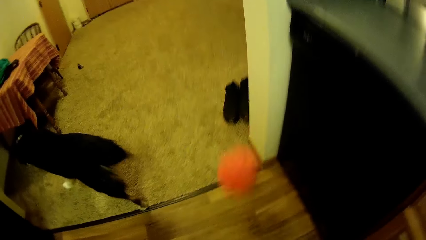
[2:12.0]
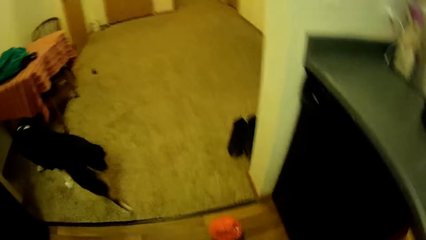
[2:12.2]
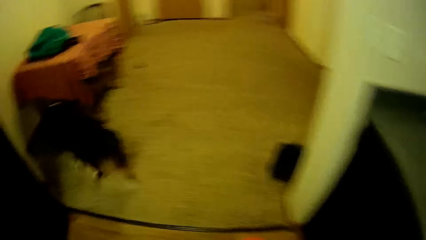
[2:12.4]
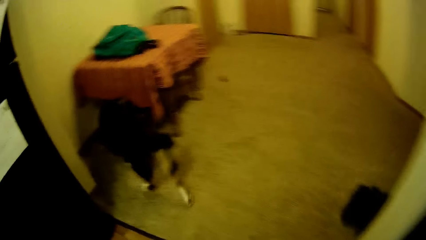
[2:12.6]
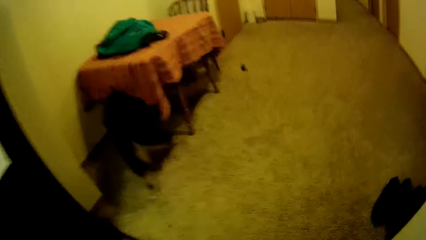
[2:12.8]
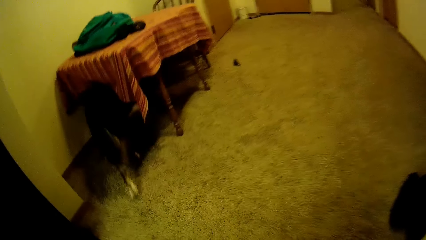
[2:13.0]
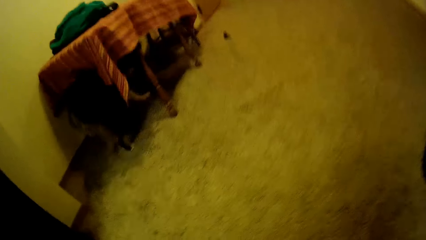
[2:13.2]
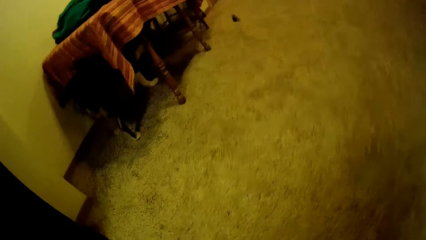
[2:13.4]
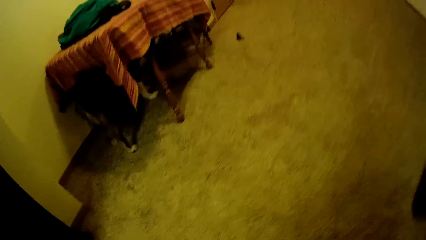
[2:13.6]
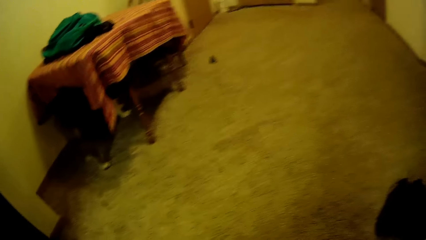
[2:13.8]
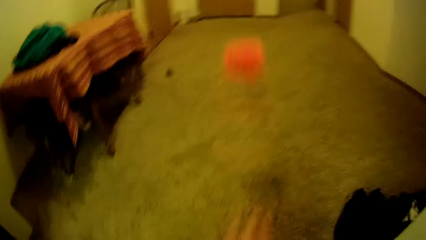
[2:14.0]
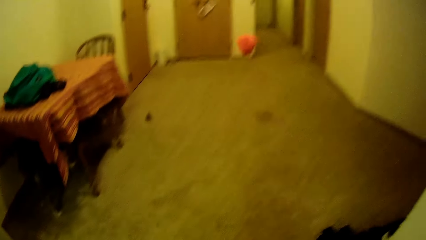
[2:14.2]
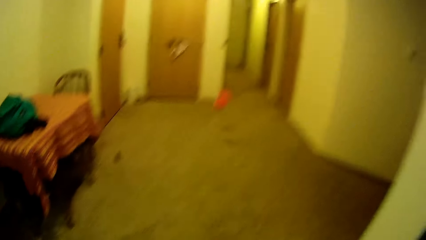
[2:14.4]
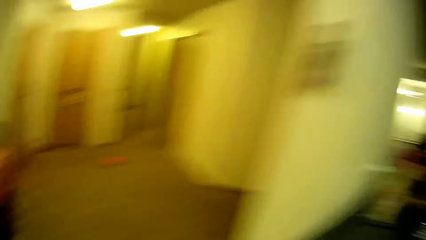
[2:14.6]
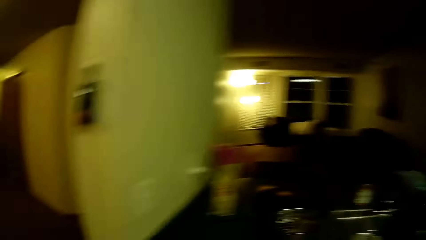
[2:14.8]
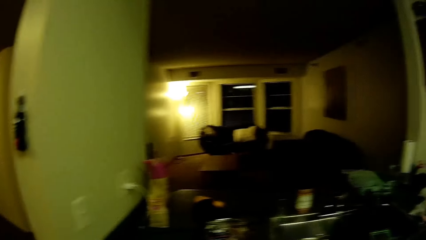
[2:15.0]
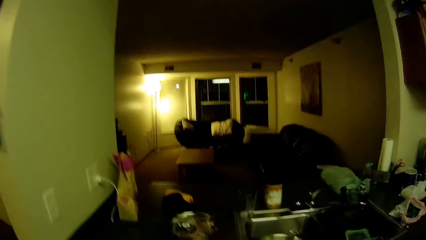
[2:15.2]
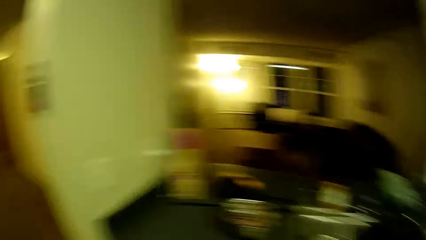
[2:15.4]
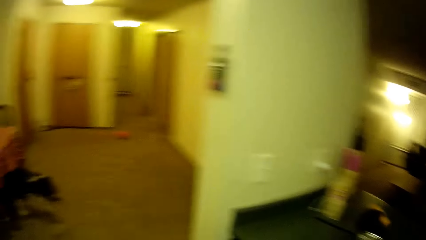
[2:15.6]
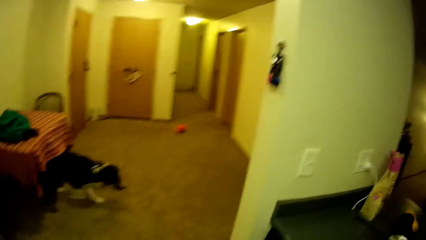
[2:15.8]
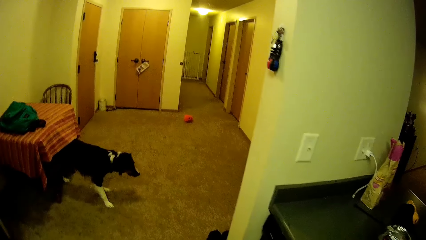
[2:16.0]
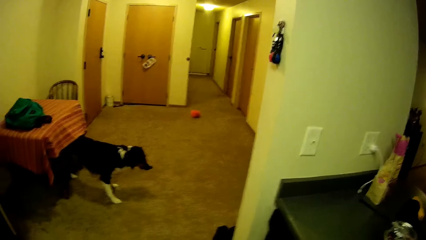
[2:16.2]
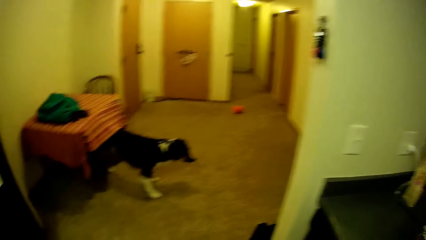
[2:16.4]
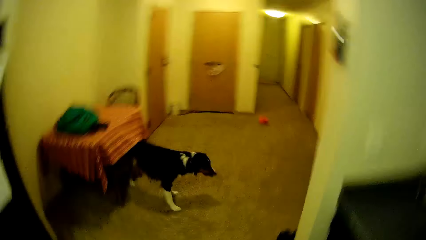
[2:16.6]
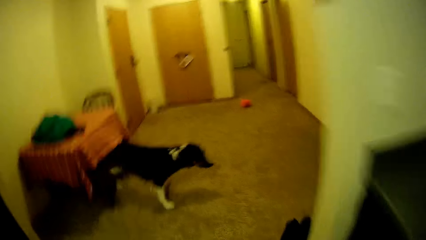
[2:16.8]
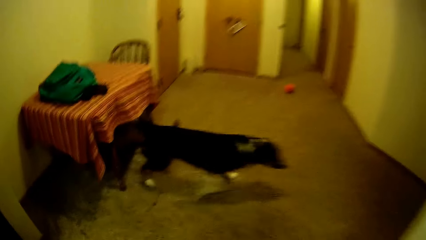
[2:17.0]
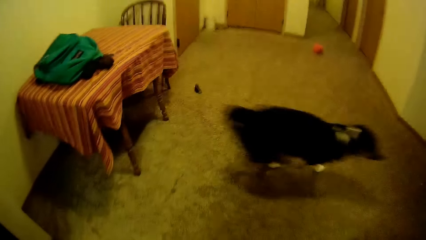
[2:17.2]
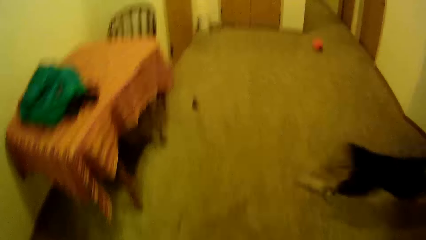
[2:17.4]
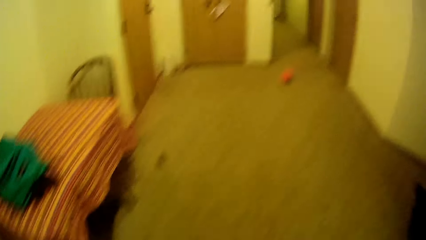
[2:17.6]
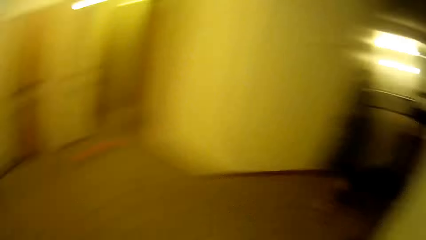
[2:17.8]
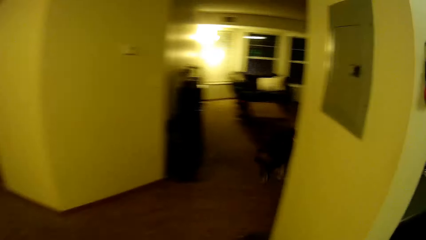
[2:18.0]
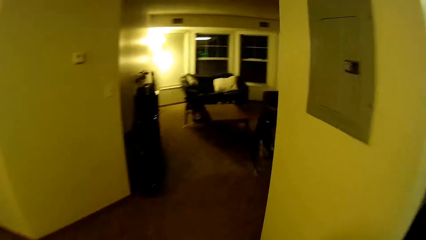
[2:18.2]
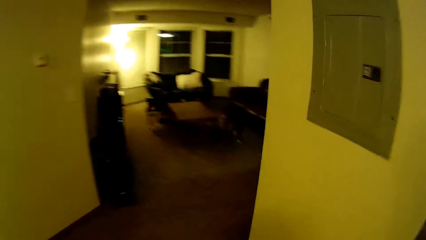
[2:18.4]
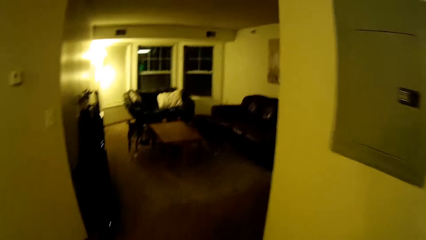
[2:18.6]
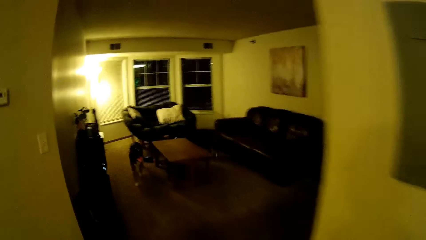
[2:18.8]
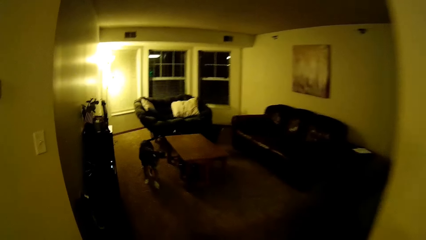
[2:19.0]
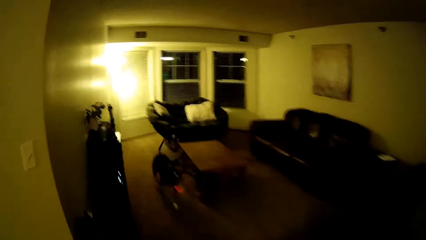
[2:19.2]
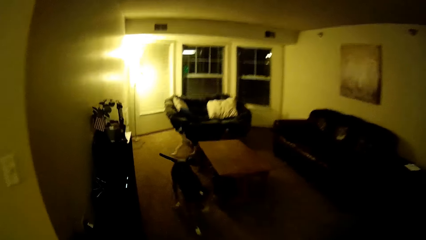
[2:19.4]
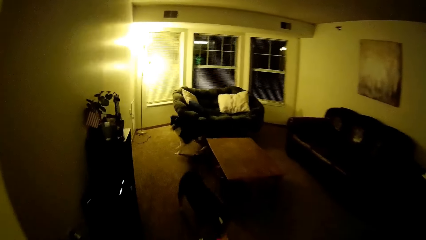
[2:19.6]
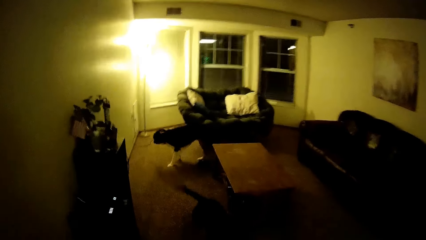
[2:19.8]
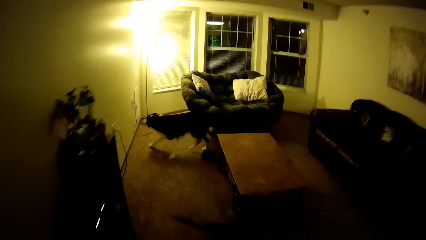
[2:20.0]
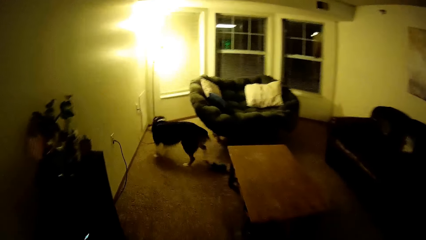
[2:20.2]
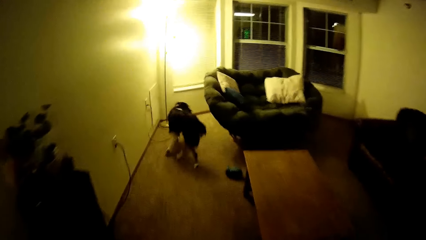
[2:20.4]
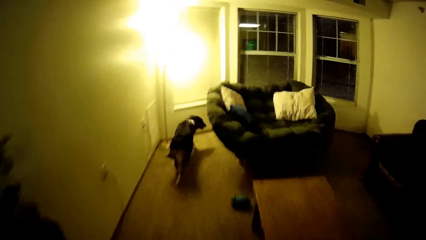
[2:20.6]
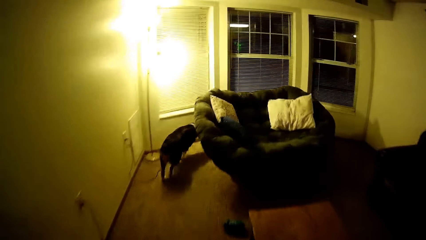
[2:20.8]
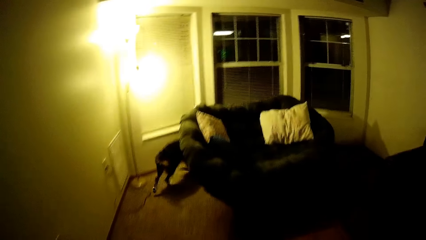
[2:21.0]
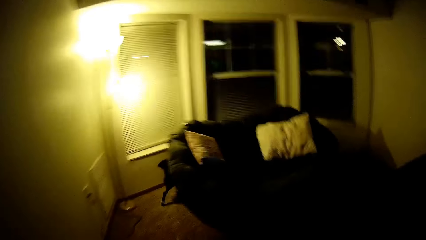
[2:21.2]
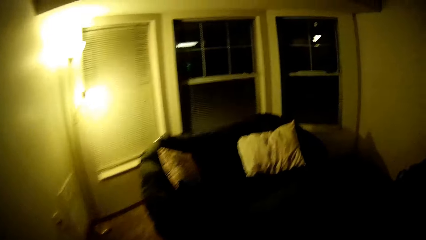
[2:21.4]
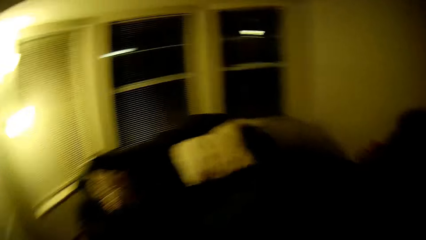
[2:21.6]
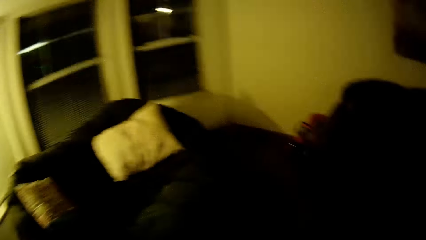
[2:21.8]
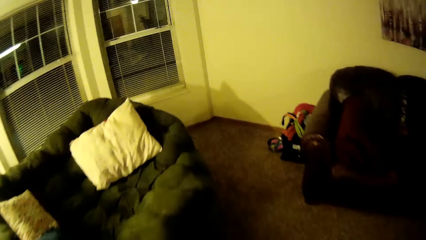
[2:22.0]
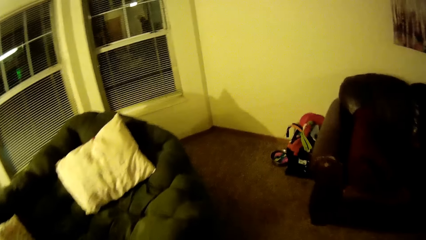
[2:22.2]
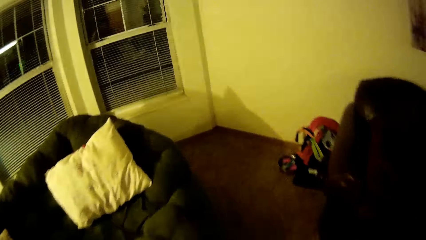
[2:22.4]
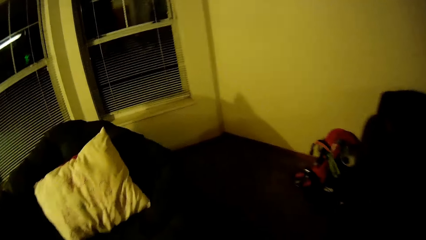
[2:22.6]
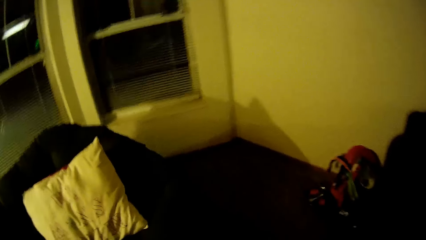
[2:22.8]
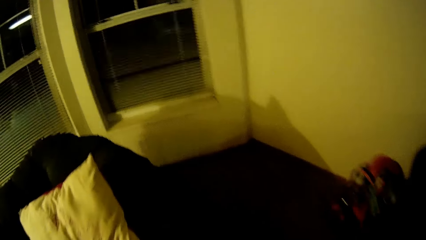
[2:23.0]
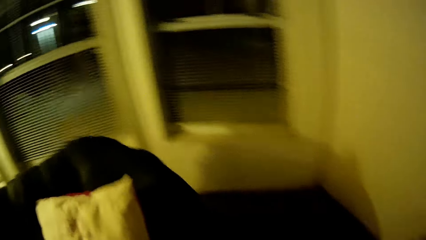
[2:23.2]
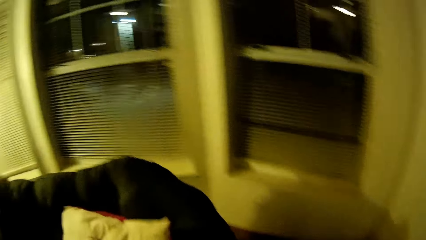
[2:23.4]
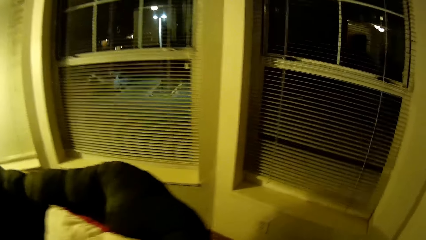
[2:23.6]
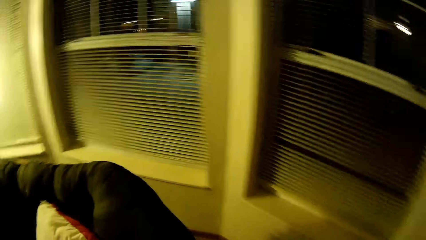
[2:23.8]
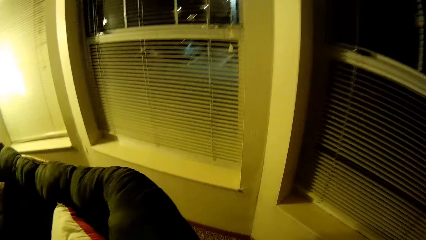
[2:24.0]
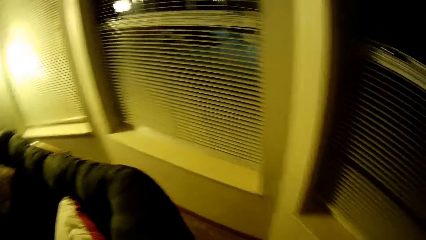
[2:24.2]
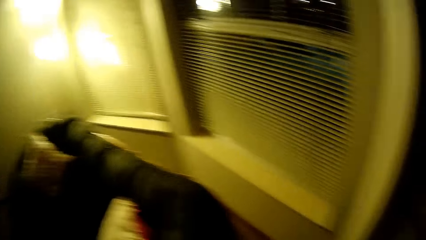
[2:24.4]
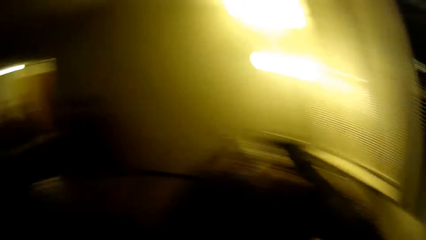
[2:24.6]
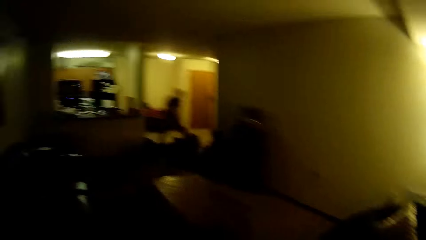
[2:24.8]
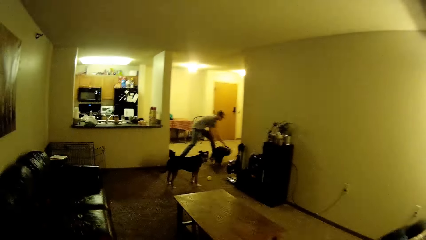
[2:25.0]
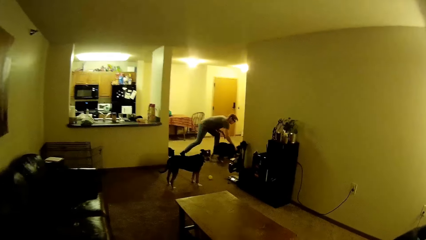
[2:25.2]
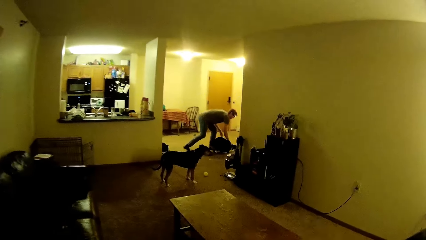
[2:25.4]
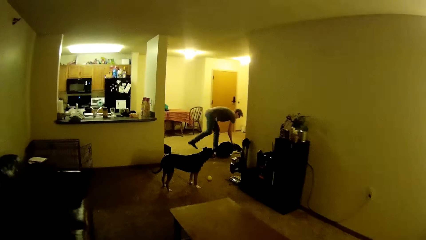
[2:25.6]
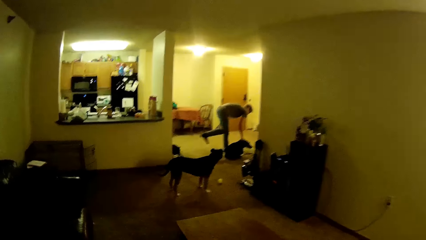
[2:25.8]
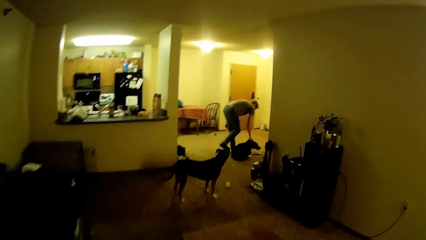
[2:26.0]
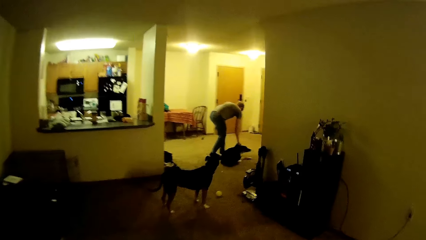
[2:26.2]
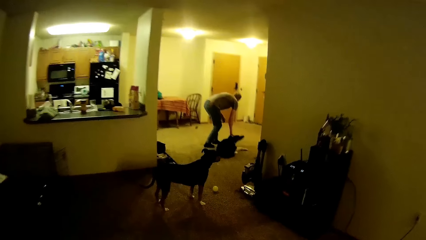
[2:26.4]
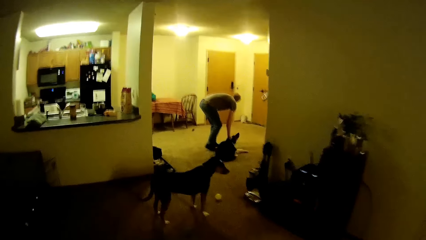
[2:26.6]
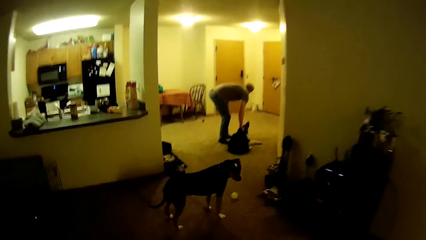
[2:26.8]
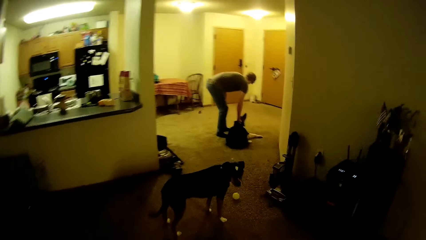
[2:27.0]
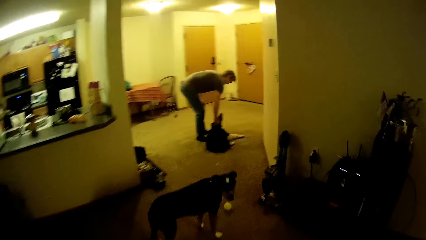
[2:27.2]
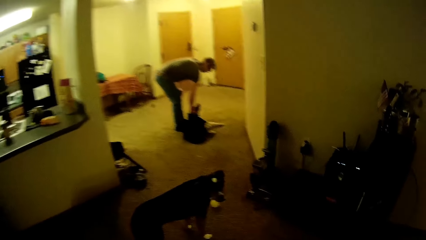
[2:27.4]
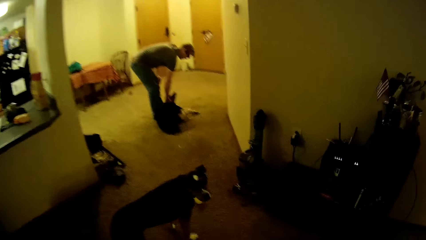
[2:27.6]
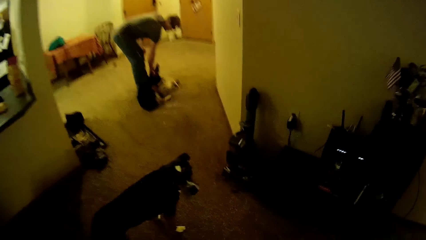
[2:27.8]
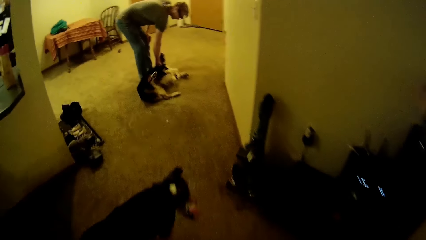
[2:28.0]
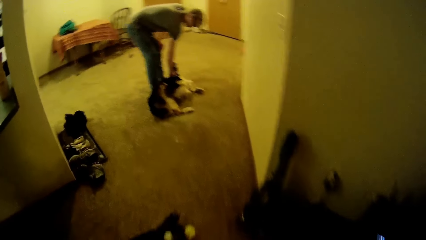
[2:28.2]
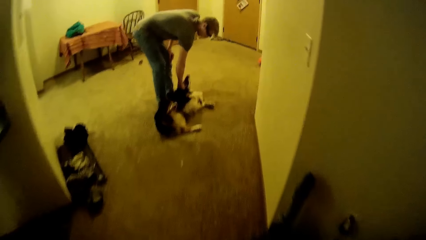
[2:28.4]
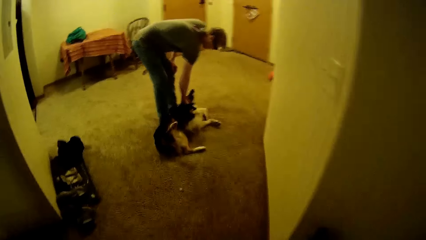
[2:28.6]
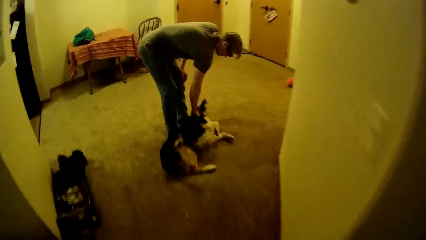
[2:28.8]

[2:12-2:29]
The camera wearer throws something on the floor. They look at the sitting room. They look at the dog. They walk around in the house. A man holds a dog on the floor. The camera wearer walks around in the house. The man plays with the dog.
